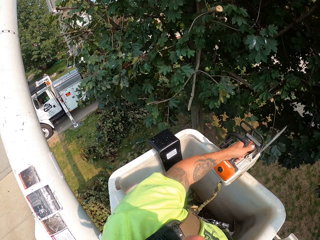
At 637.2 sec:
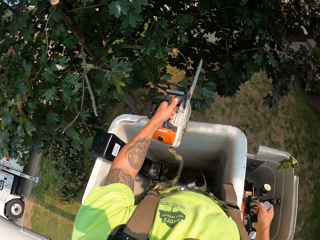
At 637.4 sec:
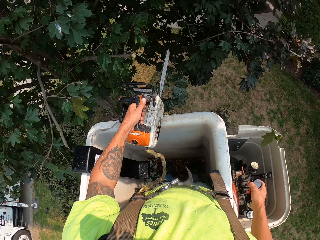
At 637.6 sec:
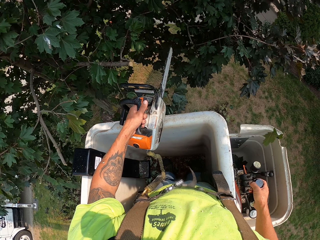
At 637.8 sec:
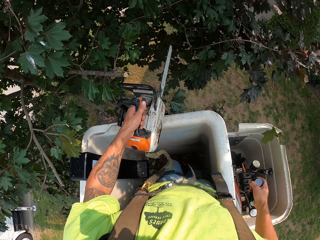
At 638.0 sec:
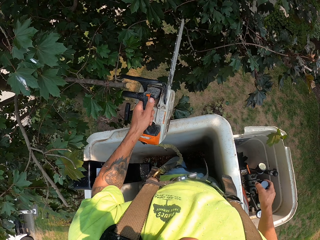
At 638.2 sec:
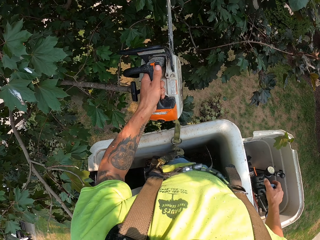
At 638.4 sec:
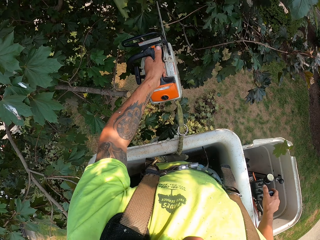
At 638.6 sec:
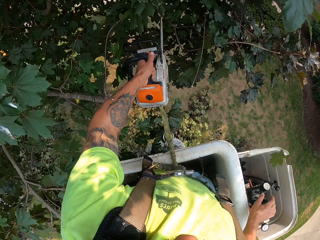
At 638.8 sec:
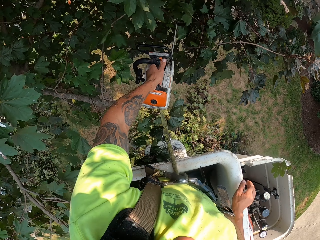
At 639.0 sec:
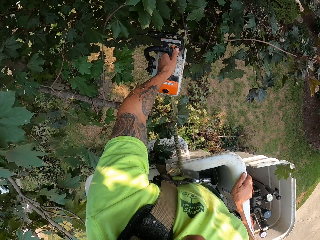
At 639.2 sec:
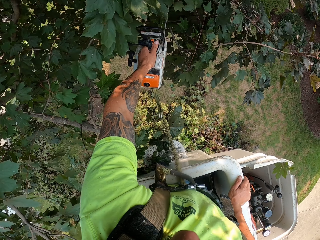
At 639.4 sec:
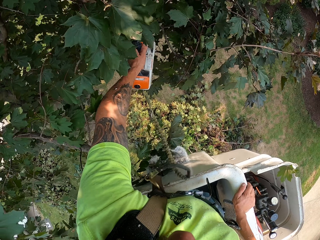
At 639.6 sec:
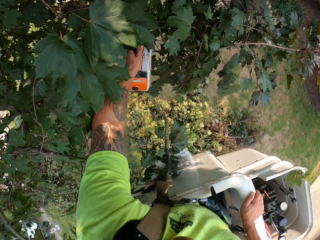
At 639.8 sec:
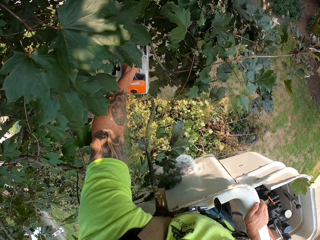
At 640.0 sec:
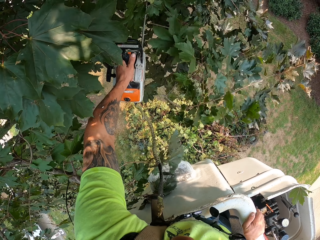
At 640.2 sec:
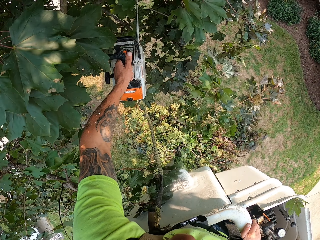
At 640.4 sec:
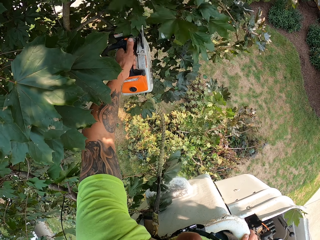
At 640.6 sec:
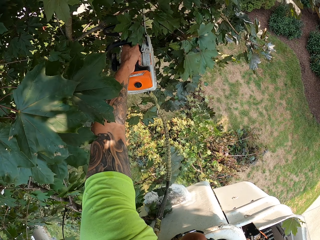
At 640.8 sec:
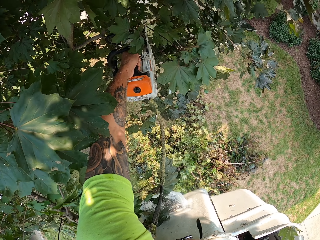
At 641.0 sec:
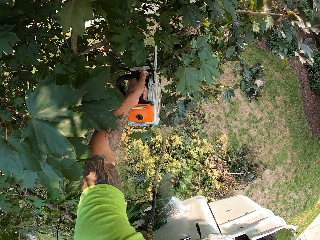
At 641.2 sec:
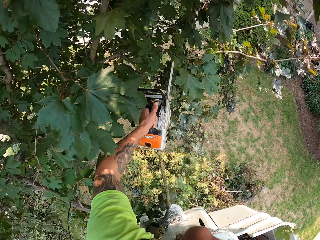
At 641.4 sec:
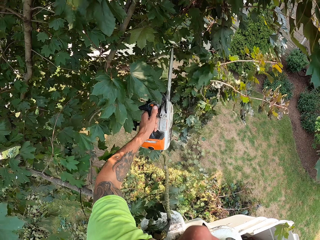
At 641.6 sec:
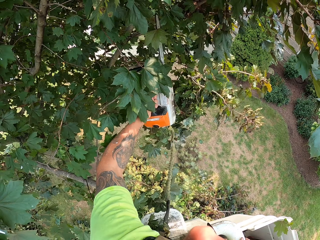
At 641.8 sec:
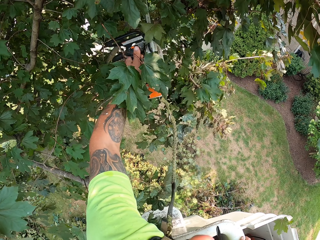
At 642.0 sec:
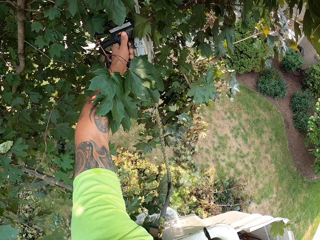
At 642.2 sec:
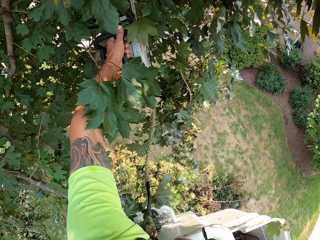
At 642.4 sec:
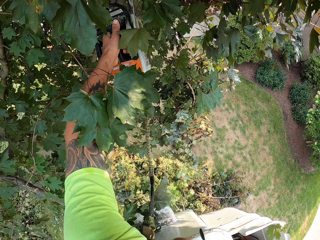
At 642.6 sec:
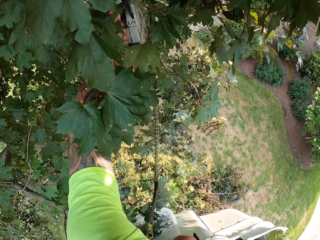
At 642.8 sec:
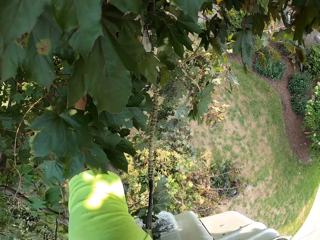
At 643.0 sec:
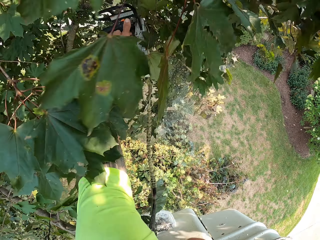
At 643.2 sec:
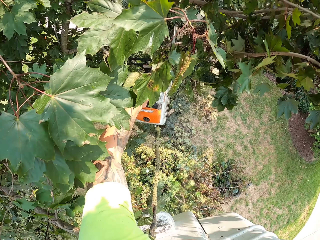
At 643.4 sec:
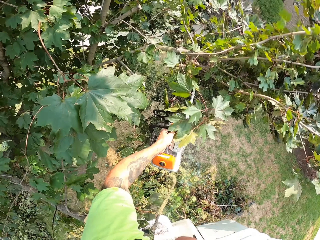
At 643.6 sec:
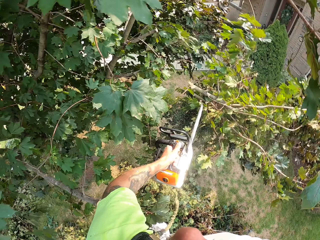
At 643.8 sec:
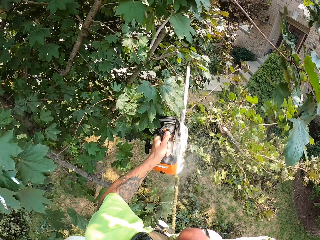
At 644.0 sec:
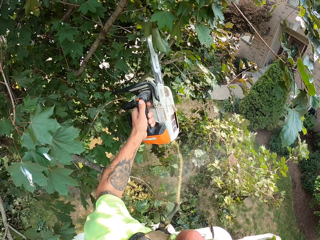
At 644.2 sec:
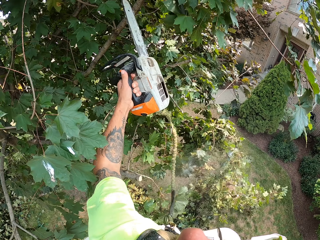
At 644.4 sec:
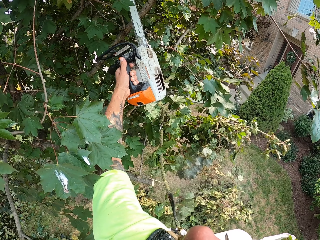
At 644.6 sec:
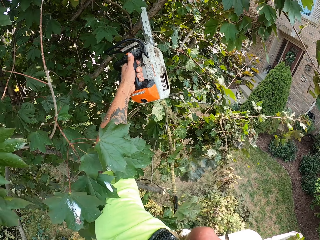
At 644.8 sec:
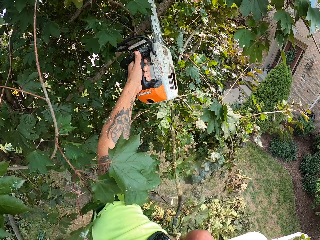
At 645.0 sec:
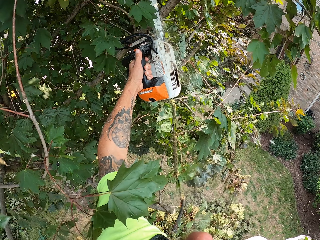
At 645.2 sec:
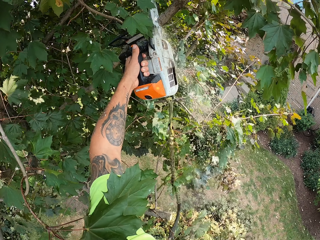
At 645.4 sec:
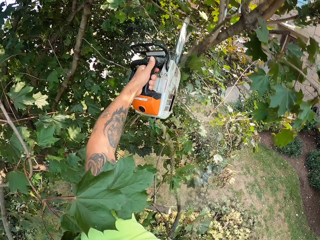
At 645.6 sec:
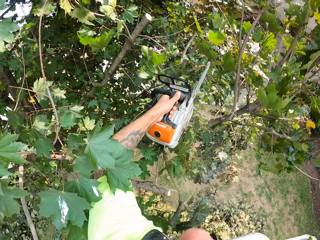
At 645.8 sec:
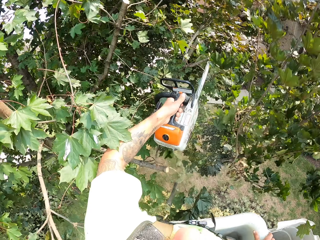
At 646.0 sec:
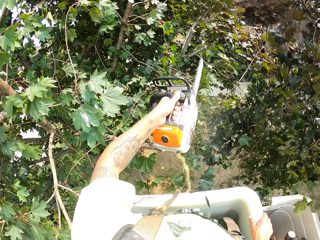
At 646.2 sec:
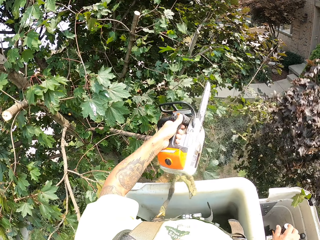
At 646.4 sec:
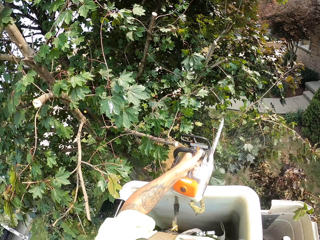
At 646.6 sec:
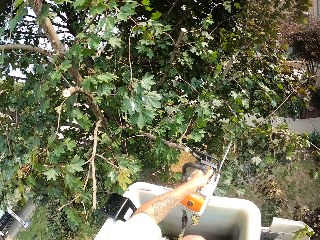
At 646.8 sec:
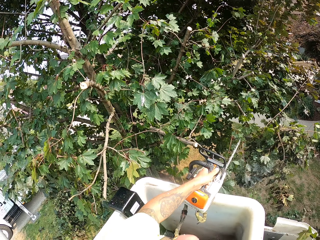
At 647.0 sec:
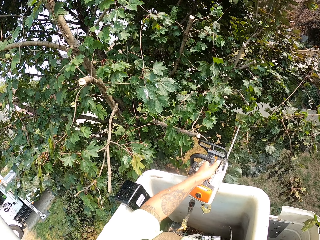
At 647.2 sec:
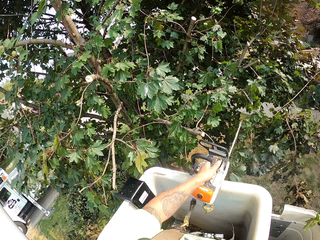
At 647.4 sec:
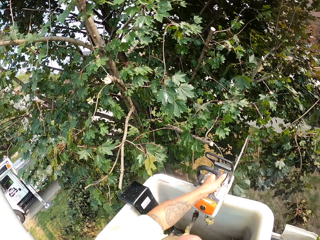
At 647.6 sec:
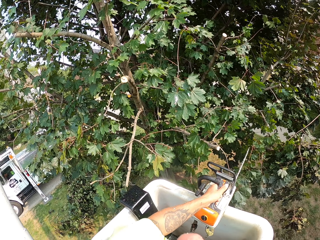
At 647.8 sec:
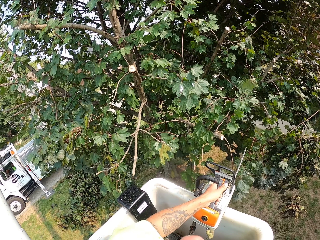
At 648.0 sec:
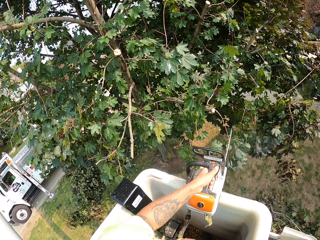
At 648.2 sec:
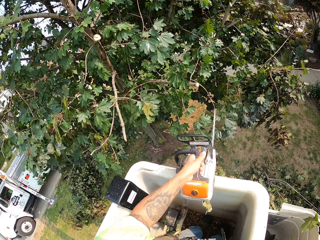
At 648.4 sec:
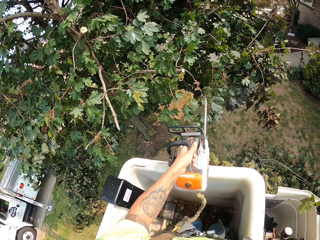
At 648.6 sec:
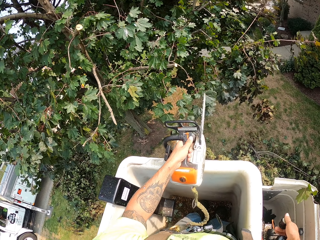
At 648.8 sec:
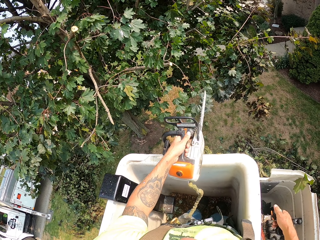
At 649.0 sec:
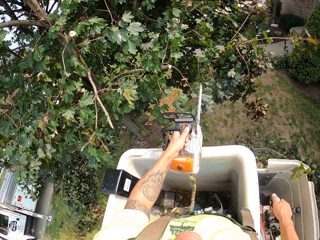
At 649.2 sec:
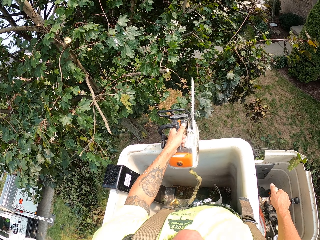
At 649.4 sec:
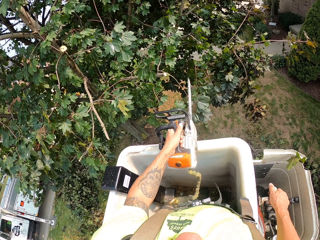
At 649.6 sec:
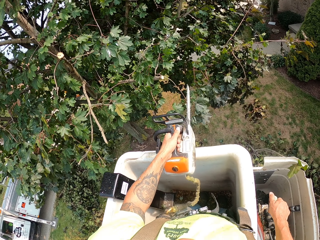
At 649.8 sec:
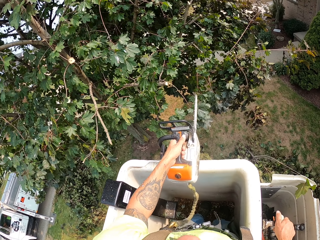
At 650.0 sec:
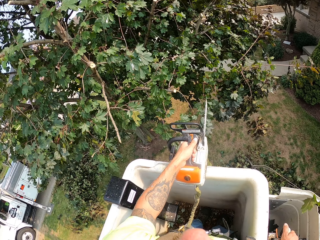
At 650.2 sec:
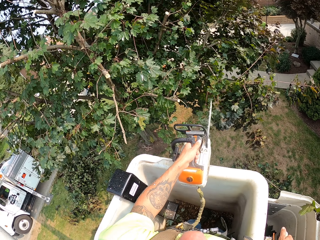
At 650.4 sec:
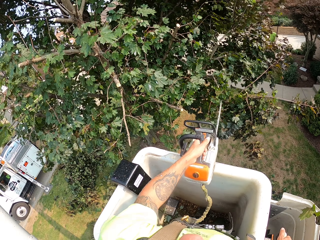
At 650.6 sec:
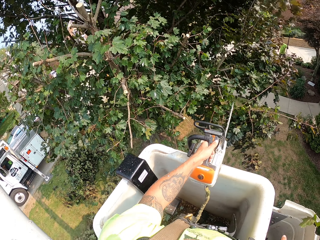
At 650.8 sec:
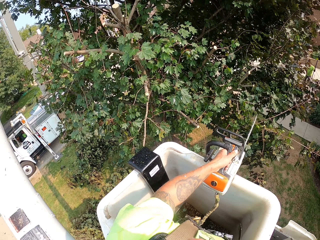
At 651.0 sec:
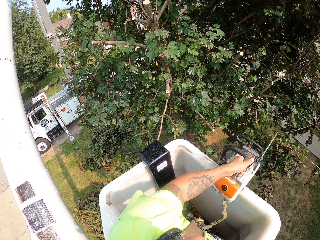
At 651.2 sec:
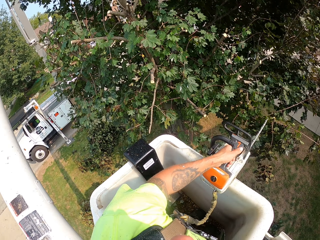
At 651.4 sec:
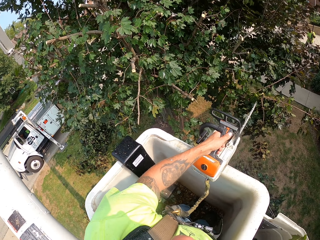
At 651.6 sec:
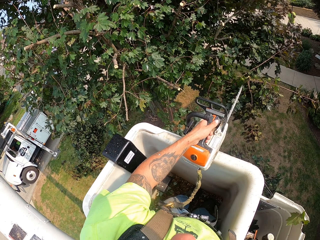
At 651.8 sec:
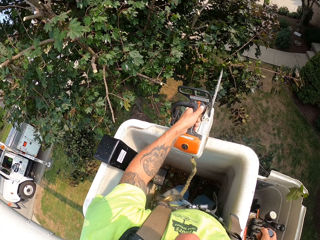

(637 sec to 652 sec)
The camera wearer cuts branches of the tree with the chainsaw in his left hand. He operates the boom lift with his right hand.

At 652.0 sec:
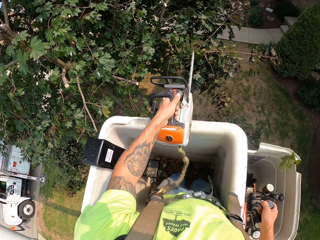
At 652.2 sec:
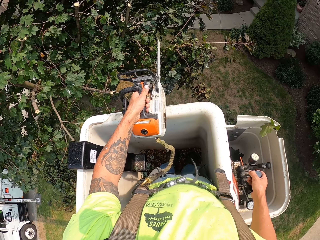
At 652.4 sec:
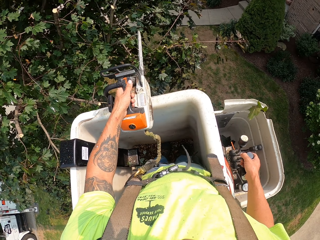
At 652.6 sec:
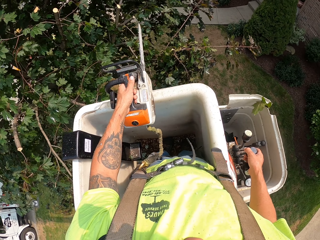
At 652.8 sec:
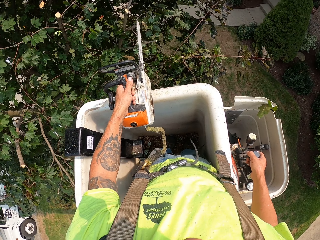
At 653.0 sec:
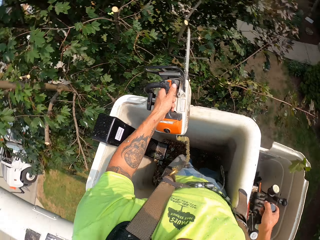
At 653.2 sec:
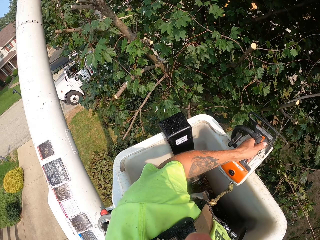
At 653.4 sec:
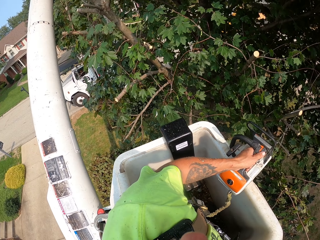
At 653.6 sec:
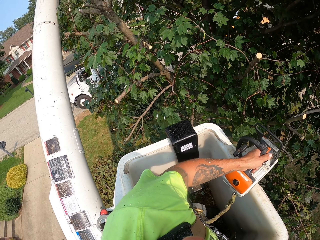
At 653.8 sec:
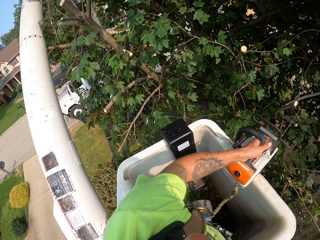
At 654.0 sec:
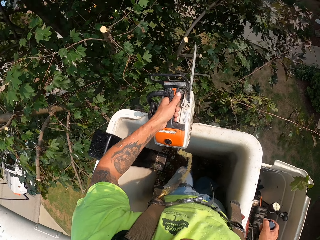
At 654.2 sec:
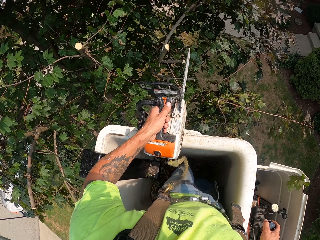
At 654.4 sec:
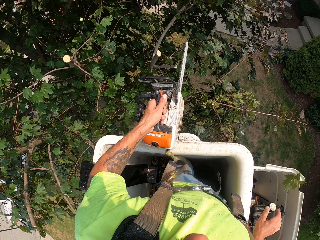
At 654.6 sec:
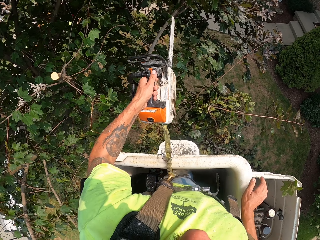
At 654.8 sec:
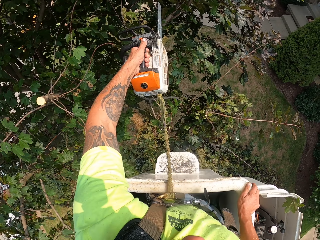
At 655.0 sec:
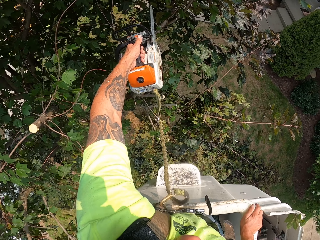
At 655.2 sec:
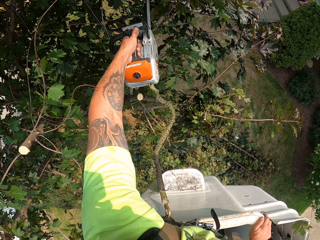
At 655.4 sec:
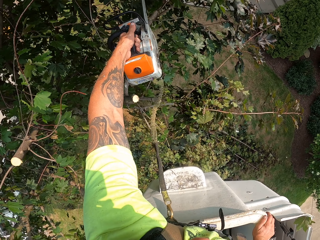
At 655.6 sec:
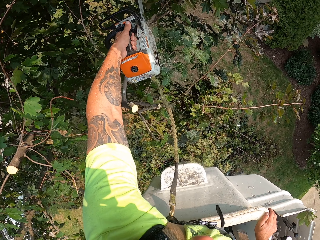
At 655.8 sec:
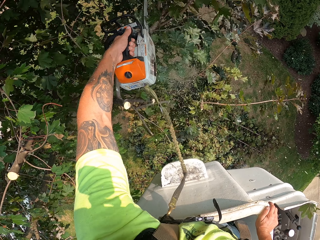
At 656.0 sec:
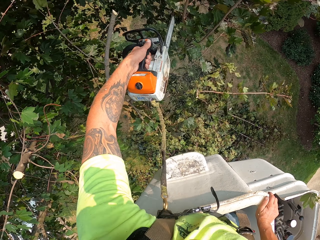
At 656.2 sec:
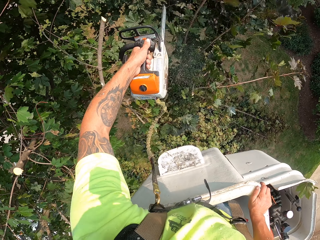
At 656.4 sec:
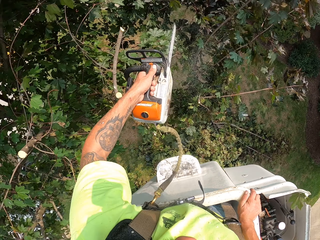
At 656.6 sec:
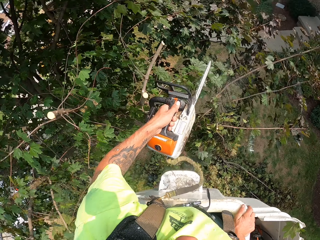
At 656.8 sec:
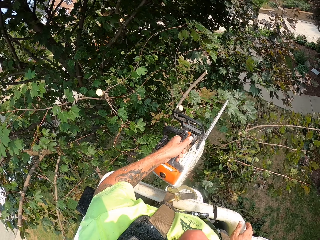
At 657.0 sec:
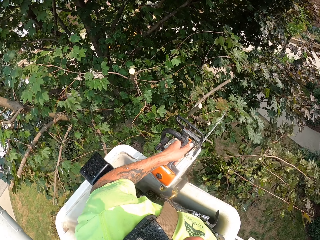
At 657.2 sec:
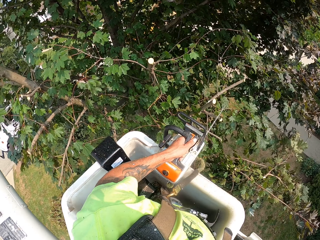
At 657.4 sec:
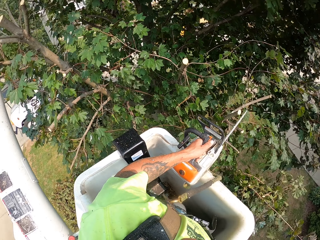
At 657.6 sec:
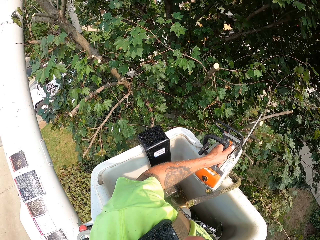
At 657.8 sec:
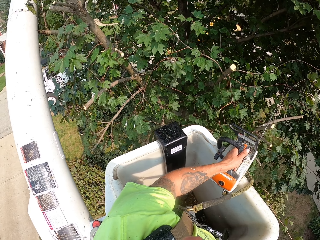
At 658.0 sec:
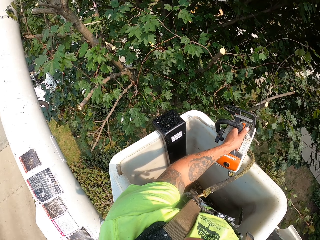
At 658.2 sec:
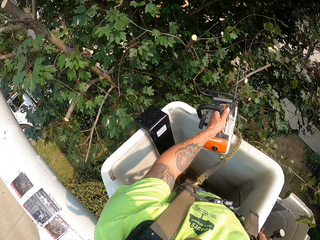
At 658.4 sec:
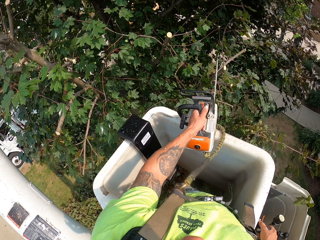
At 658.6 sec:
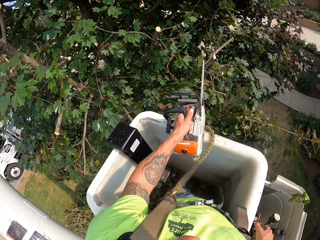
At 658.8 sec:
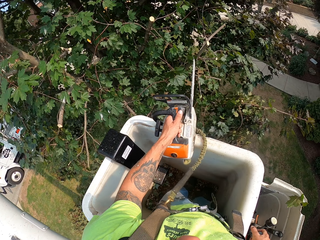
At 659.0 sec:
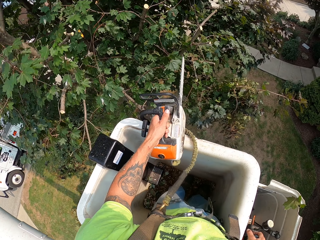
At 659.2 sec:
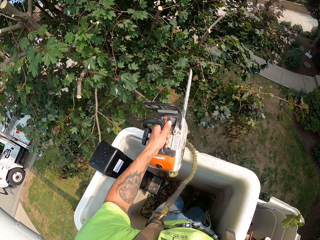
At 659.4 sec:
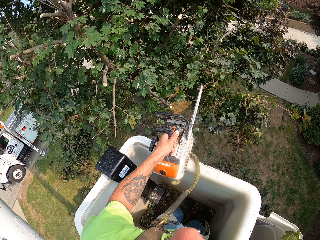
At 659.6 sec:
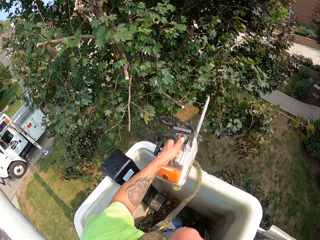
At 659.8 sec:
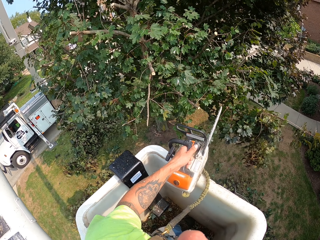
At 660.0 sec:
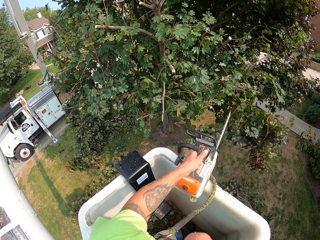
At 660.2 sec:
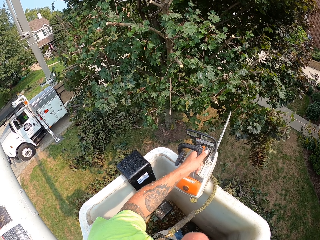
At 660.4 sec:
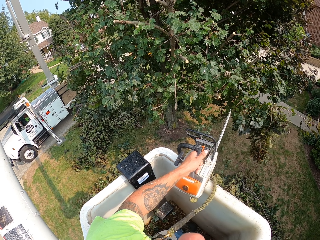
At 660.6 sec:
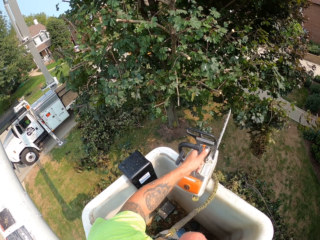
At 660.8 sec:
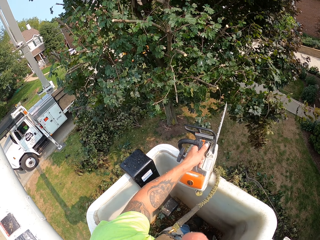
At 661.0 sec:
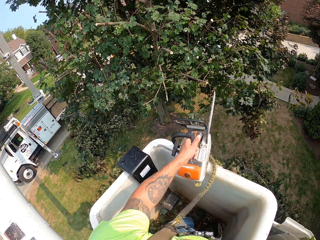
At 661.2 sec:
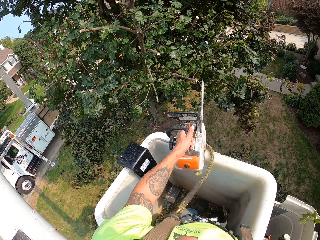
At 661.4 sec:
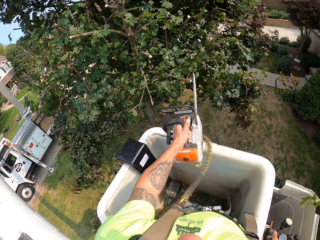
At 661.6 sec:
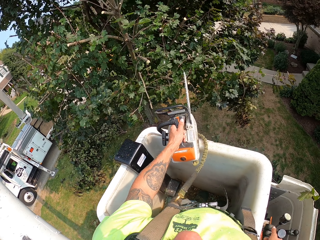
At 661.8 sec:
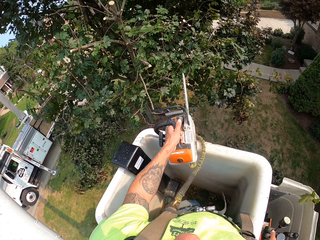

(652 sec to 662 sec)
The camera wearer cuts branches of the tree with the chainsaw in his left hand. He operates the boom lift with his right hand.
